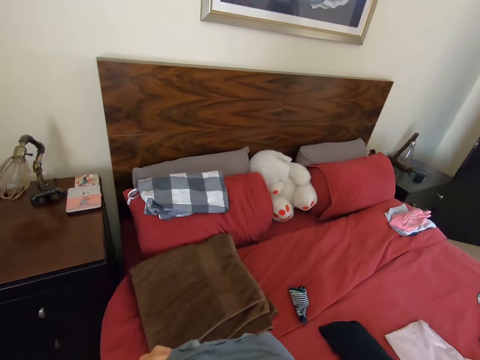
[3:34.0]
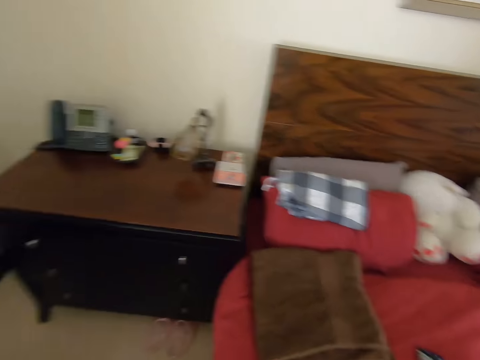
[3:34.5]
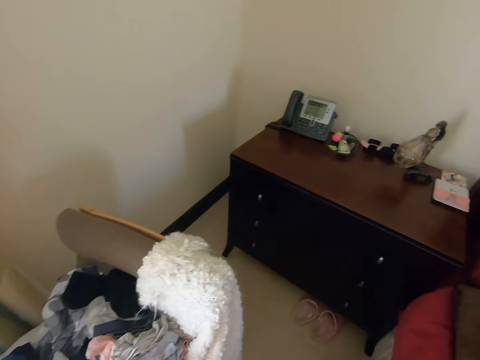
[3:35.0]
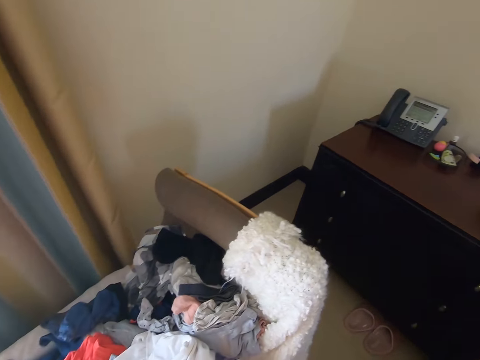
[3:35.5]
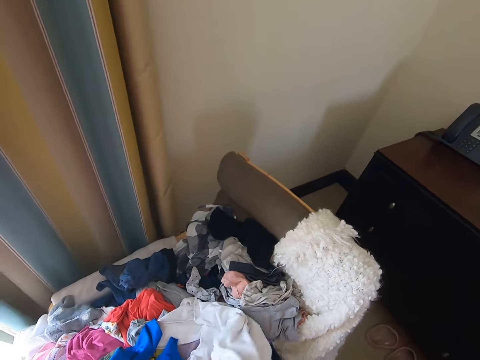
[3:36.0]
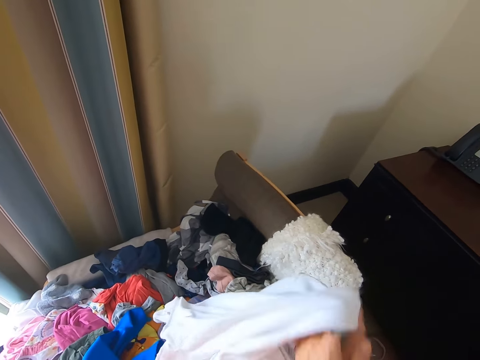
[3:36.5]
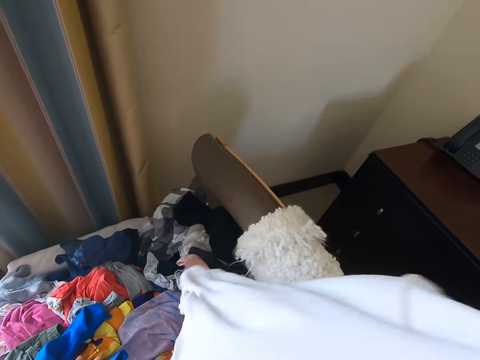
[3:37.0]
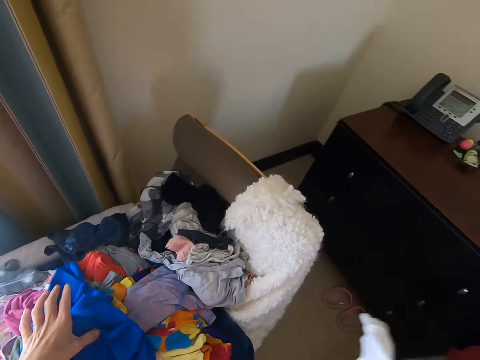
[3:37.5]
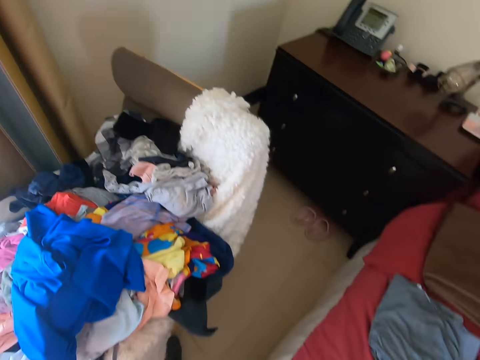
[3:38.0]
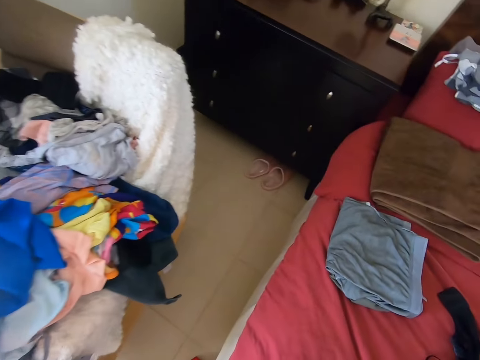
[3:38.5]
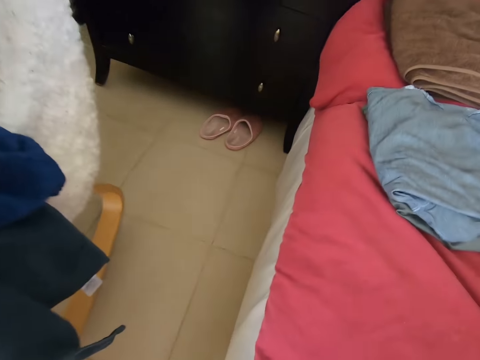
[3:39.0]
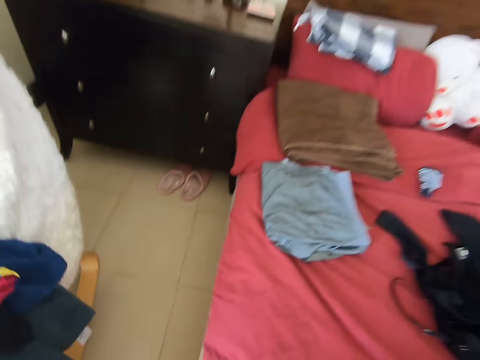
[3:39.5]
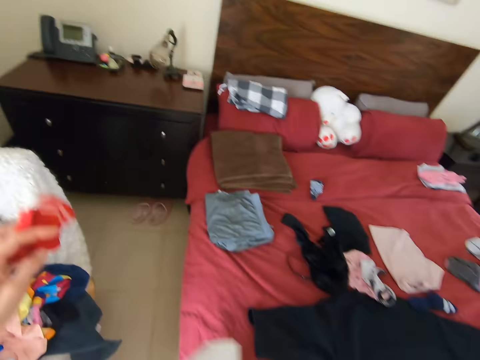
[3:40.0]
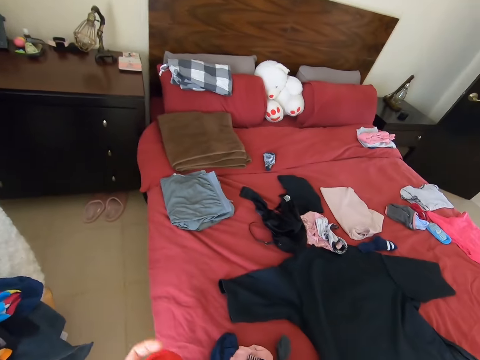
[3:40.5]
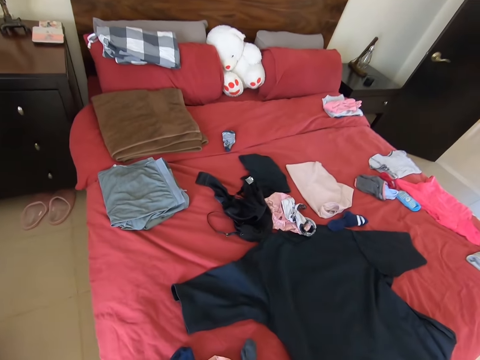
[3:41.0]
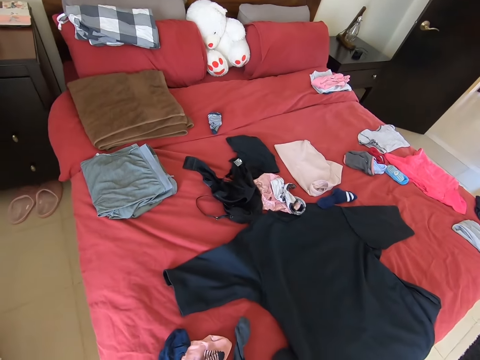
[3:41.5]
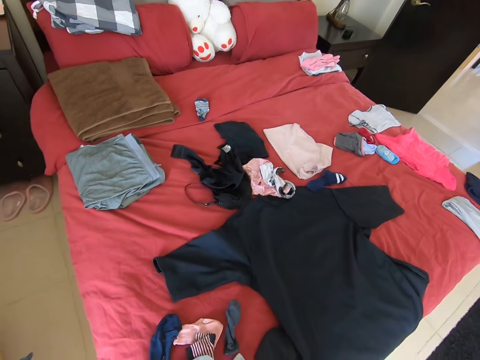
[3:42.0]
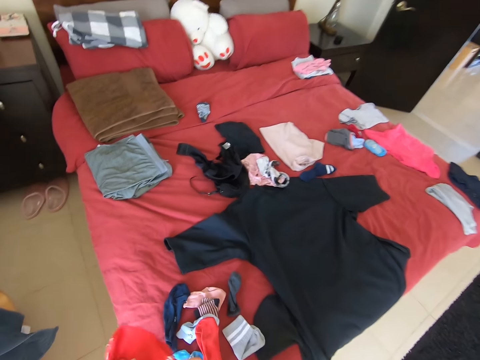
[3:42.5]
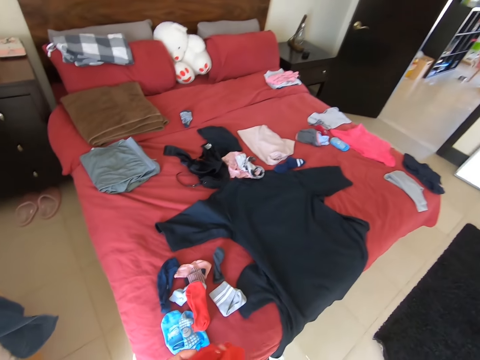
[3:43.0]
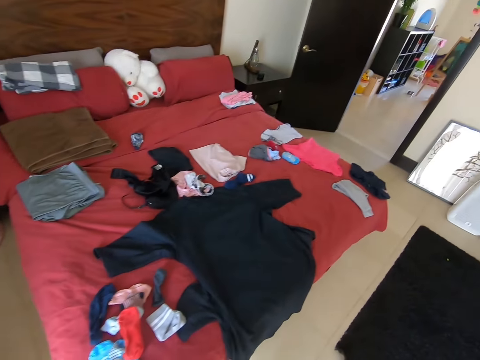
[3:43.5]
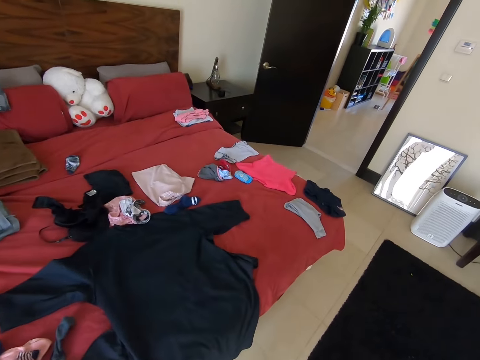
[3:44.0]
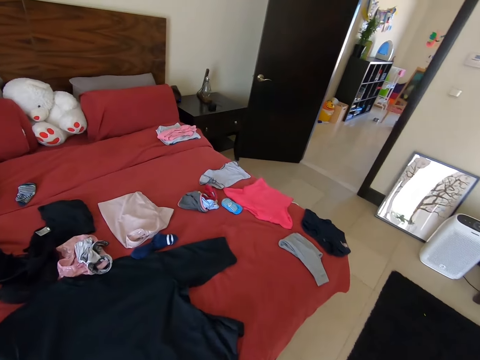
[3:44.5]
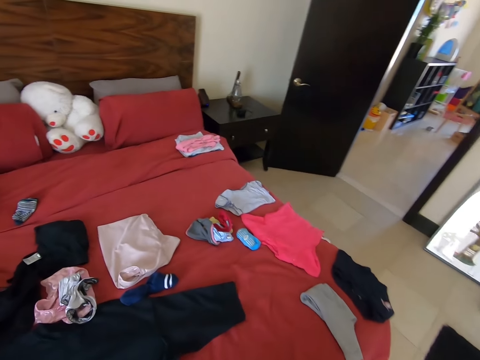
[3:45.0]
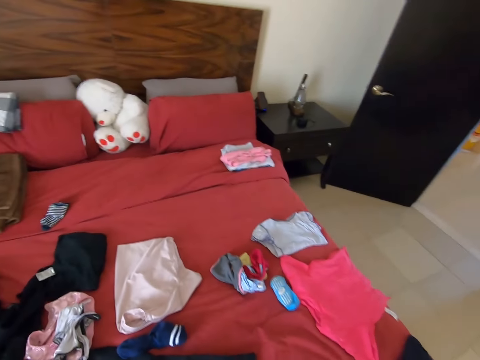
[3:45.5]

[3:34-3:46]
The camera wearer puts the piece of cloth on the bed. They look around. They turn around. They pick the piece of cloth on the chair. They stand on the floor. They turn around. They walk on the floor.

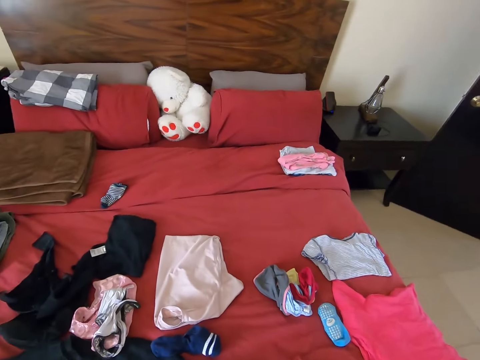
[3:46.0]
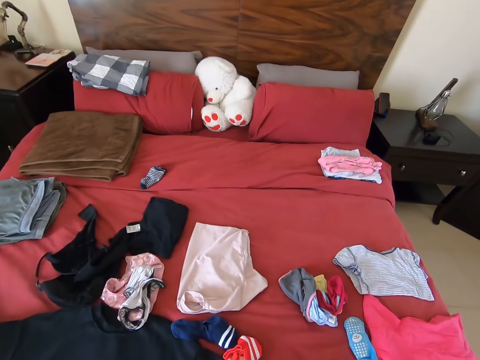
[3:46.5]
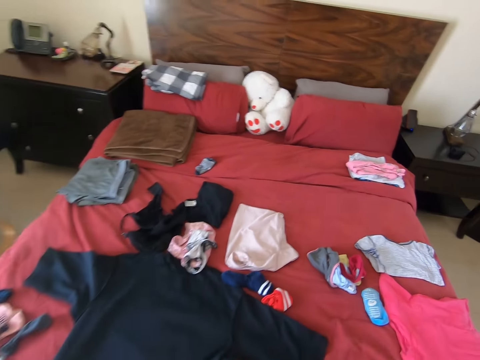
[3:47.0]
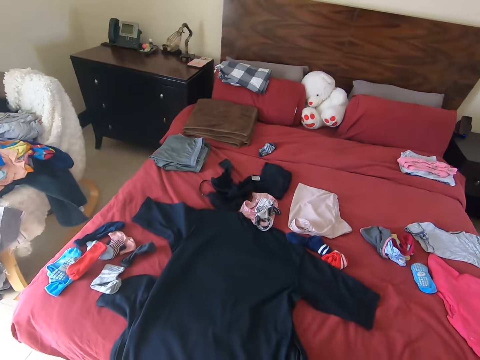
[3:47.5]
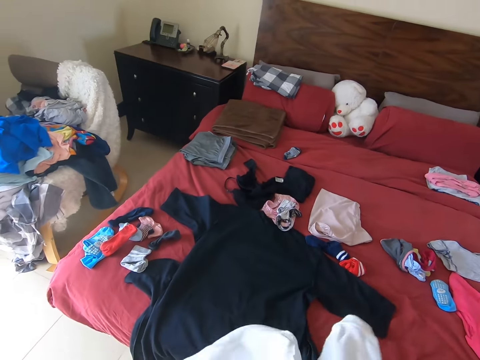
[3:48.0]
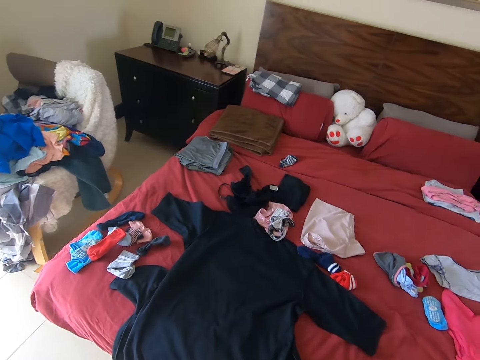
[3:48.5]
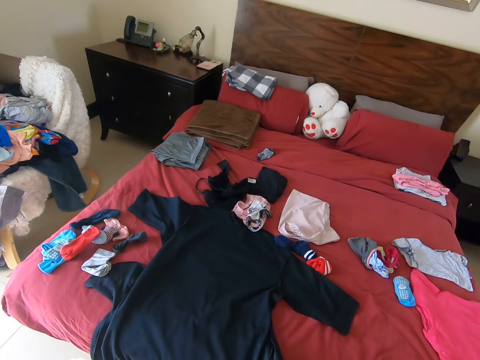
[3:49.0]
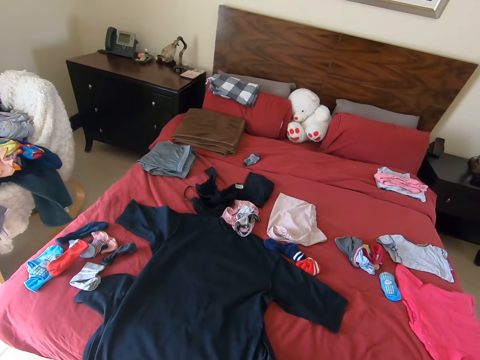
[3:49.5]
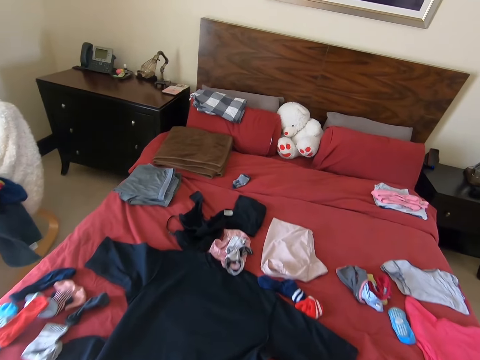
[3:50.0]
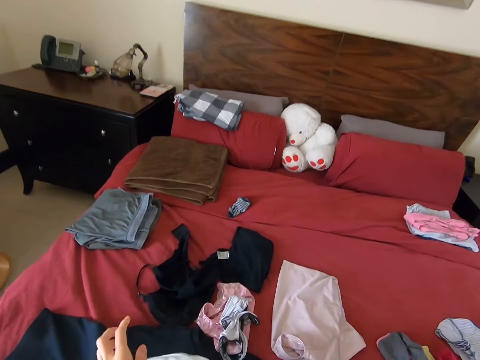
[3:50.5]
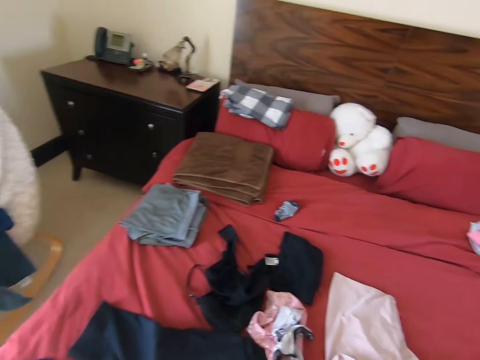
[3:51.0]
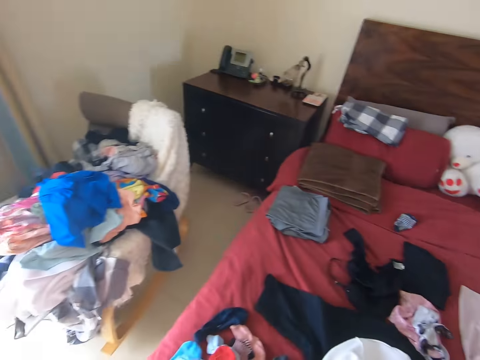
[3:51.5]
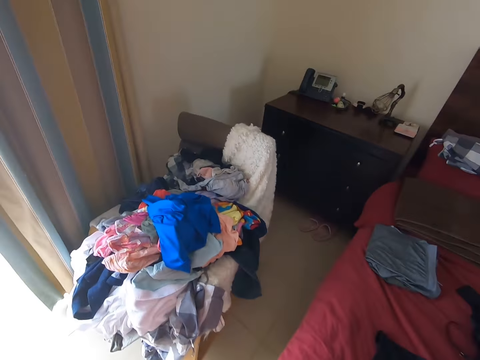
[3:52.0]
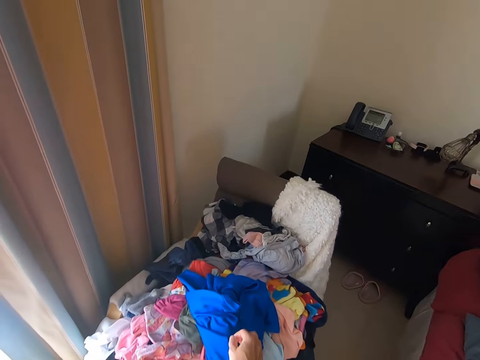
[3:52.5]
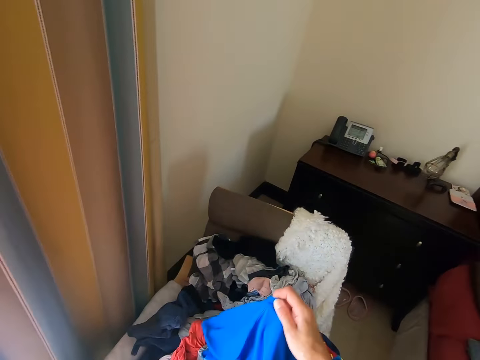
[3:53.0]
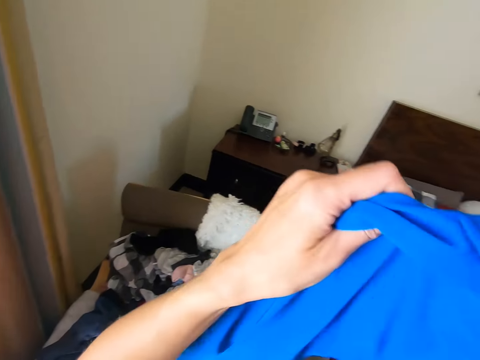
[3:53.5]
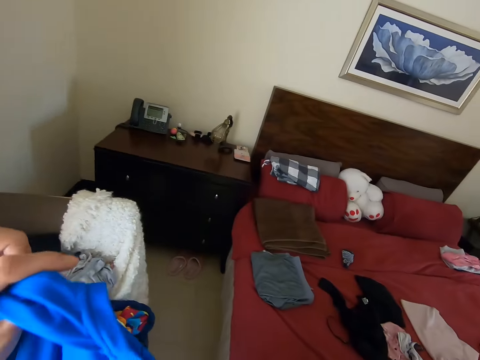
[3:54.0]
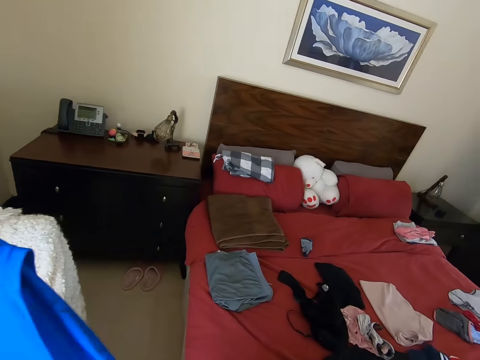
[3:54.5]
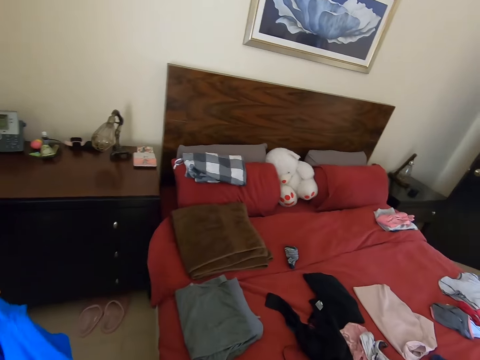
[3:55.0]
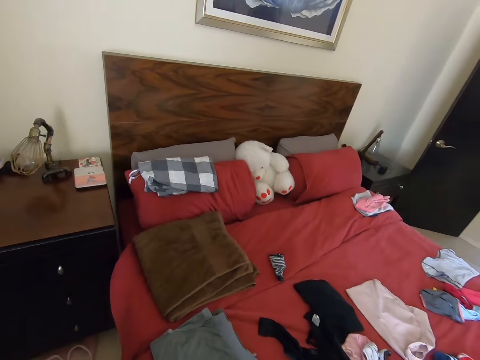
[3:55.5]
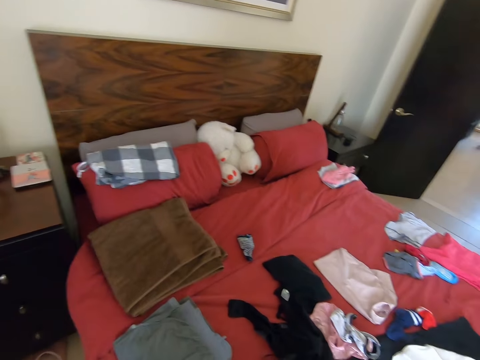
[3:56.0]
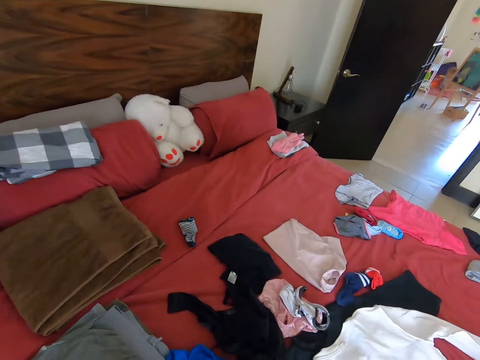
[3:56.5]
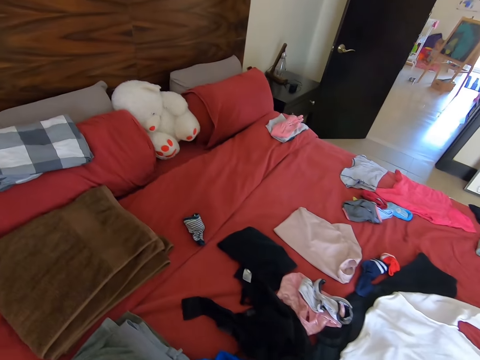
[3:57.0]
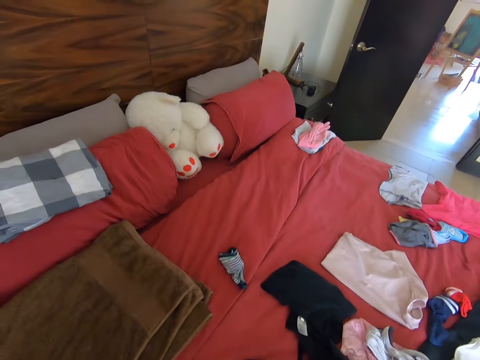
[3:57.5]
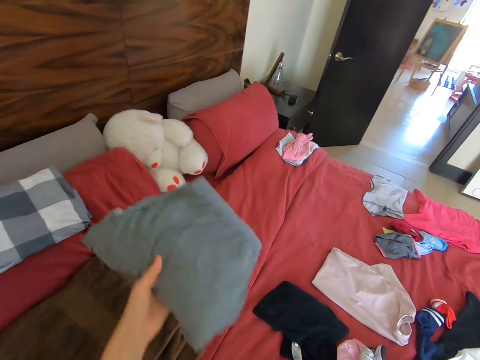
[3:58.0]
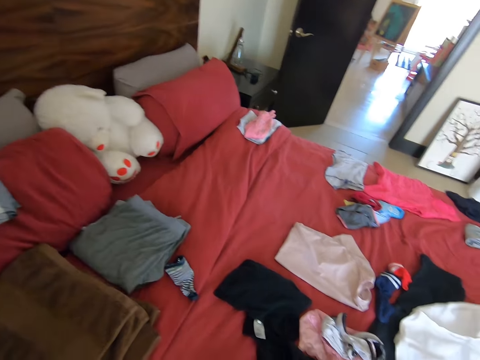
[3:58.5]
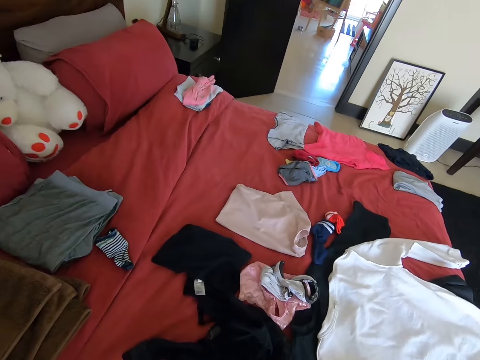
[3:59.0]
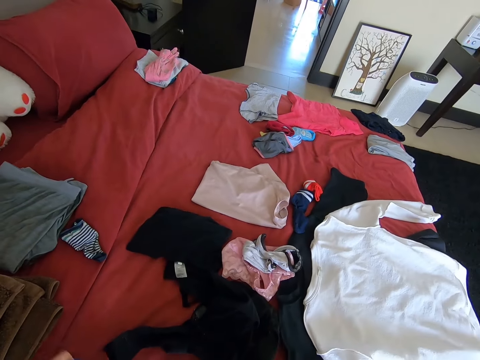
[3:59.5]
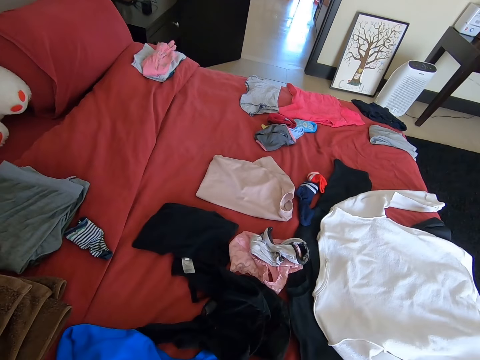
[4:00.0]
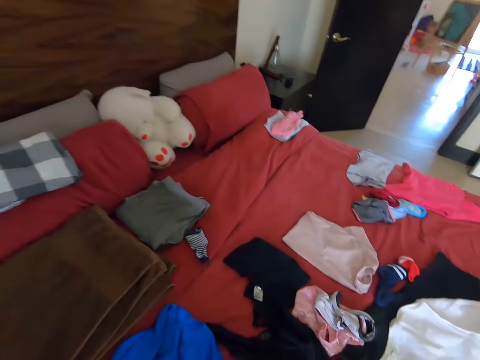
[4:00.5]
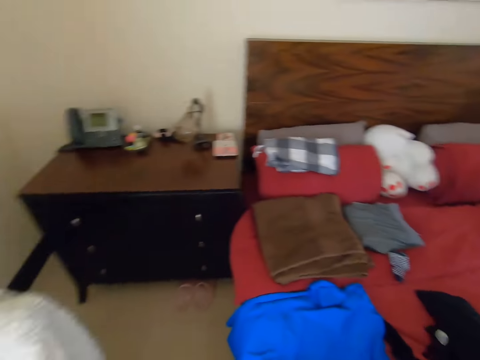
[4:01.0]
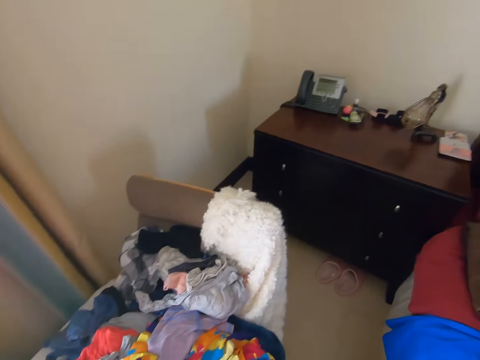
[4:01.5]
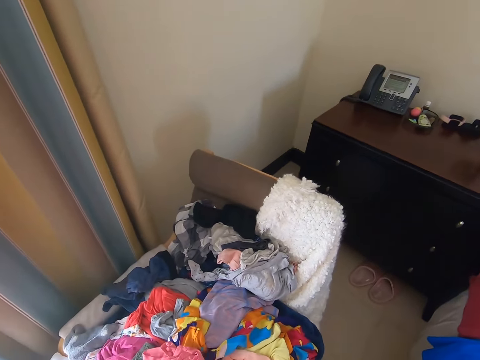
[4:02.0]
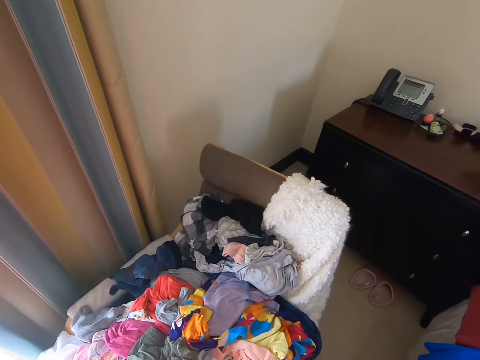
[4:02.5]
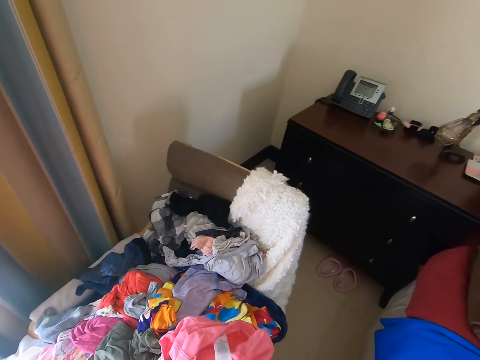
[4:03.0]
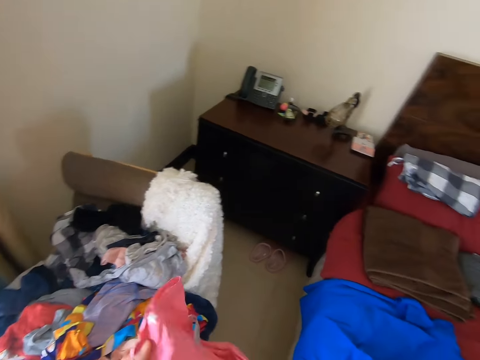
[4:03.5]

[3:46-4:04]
The camera wearer stands on the floor. They put a cloth on a bed. They turn around. They put the piece of cloth on the bed. They walk on the floor. They pick the piece of cloth on the chair. They turn around. They put the piece of cloth on the bed. They stand on the floor. They turn around. They put the piece of cloth on the bed. They look around. They turn around. They pick the piece of cloth on the chair. They walk on the floor.
